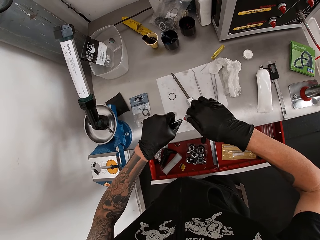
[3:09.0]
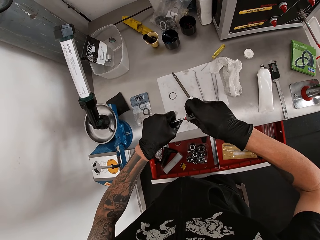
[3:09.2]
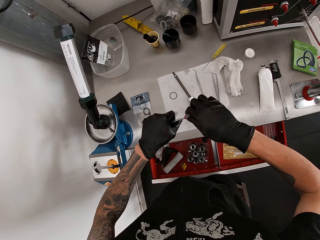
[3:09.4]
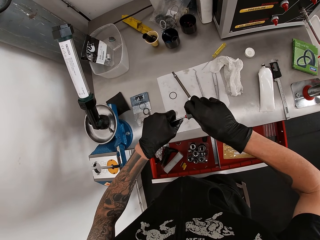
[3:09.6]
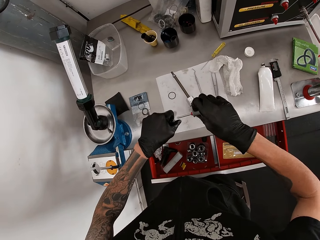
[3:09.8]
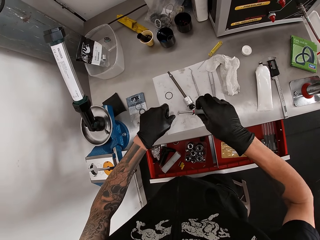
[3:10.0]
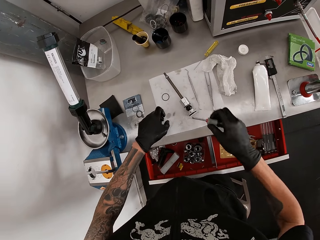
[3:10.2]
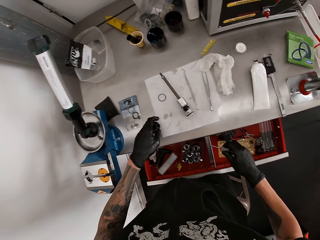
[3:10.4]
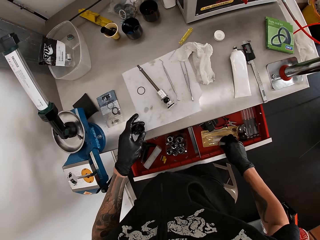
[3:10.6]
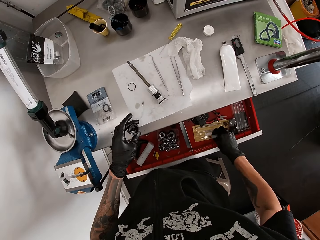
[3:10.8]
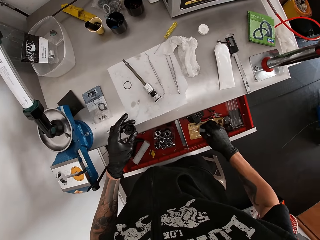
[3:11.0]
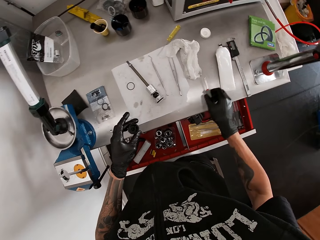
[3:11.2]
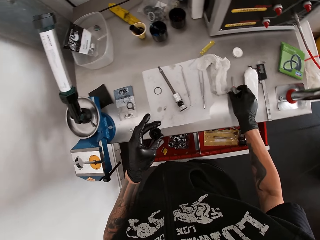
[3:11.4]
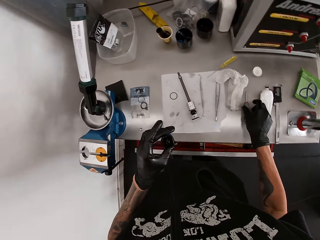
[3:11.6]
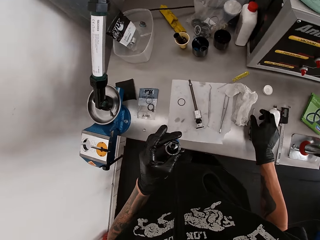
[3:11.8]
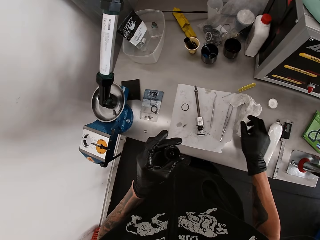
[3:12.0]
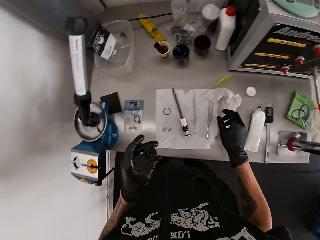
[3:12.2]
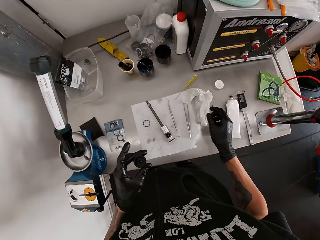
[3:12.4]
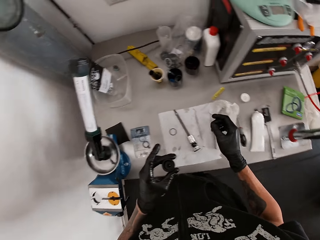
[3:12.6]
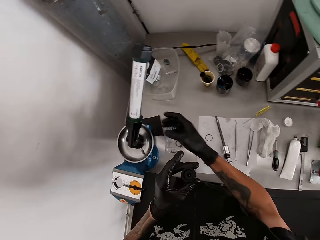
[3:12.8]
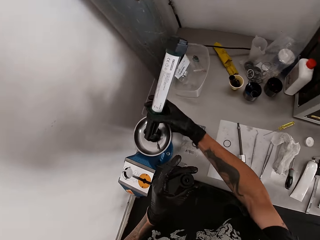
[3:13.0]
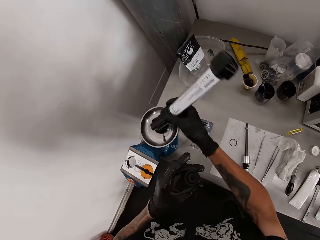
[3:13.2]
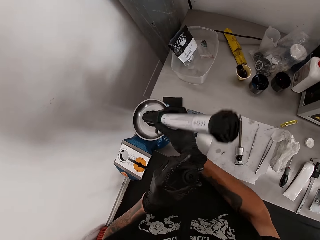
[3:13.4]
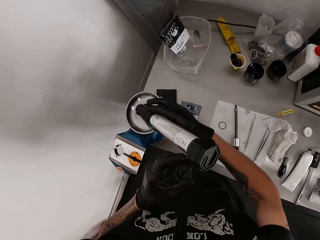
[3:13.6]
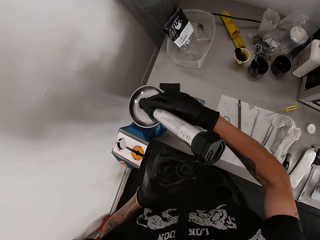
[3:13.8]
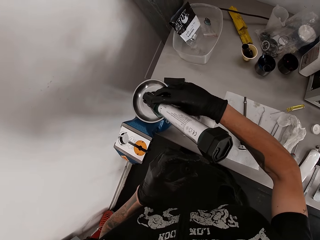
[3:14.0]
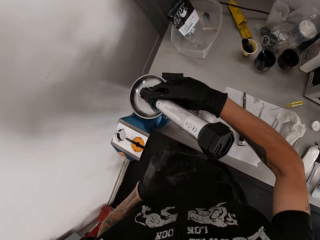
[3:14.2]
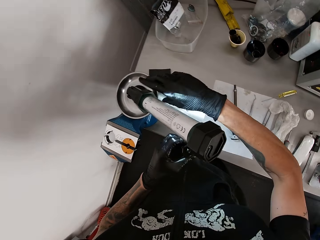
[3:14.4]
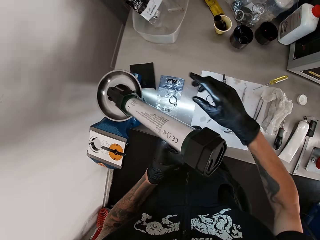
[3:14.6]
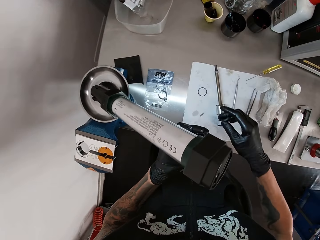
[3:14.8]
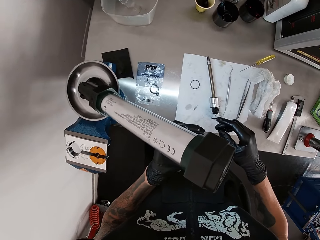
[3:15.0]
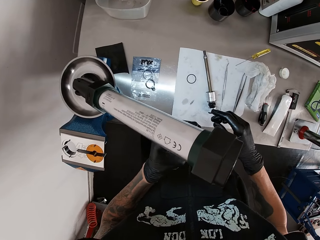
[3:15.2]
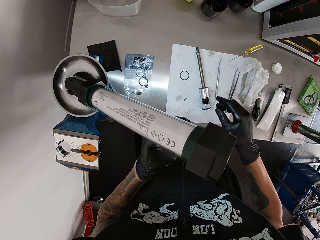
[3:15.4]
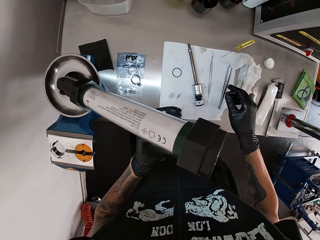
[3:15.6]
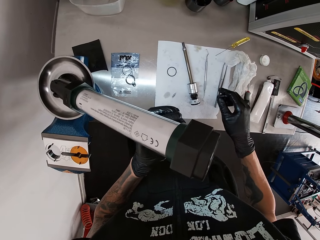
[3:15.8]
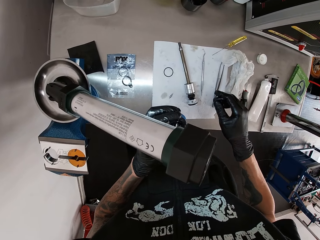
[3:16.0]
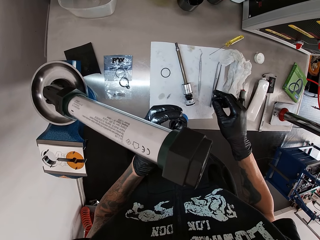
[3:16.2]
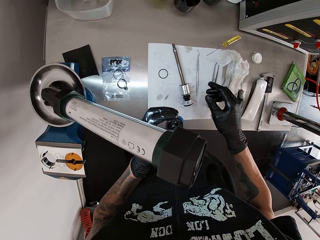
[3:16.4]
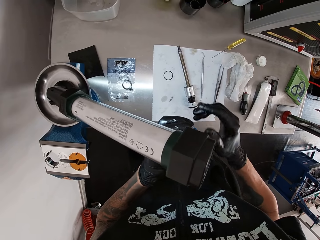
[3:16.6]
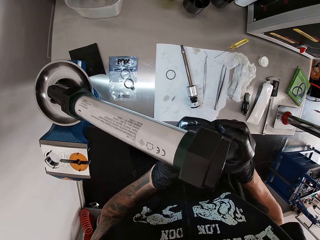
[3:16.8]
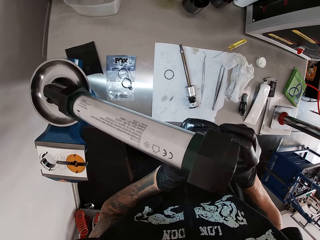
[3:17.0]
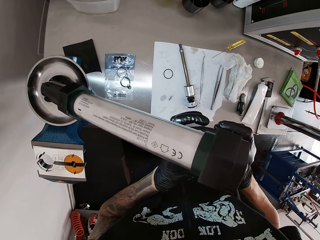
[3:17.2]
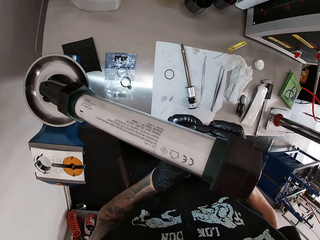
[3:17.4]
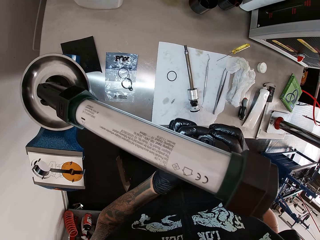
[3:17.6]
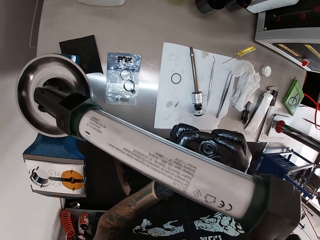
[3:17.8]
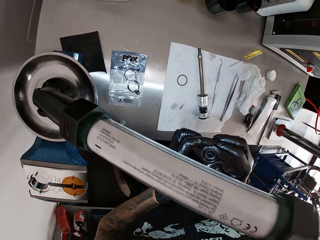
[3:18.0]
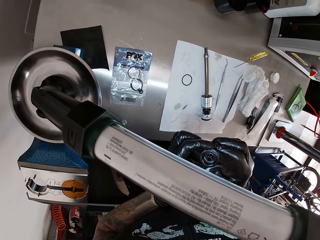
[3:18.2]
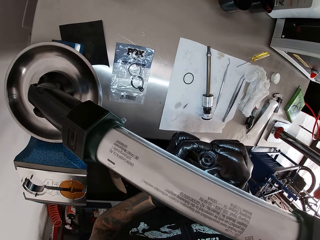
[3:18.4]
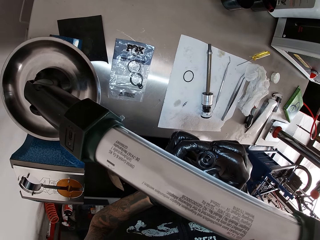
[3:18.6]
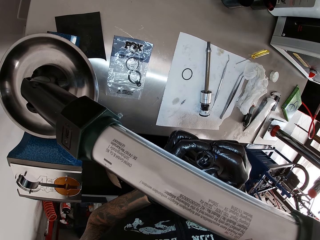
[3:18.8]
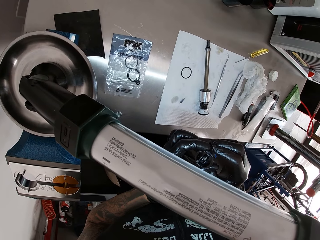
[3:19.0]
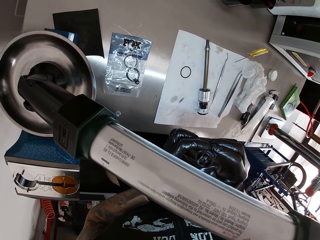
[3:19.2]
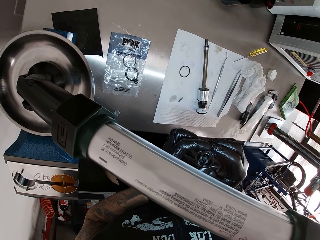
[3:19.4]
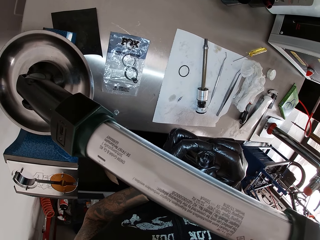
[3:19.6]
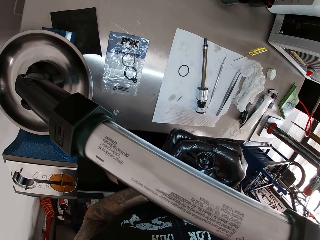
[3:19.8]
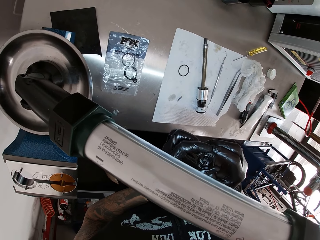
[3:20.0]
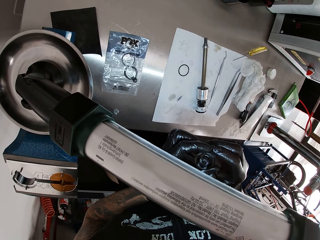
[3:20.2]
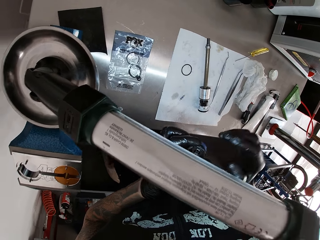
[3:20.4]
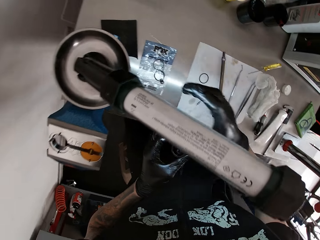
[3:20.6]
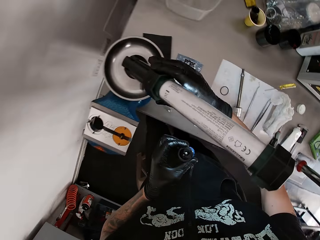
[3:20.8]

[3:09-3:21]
The camera wearer puts a screw on the table. He moves his hand. He drops the screwdriver on the table with his right gloved hand. He looks around. He adjusts a lamp on the table with his right gloved hand. He turns on the lamp. He looks at something under the lamp. He holds the plastic with both his gloved hands.

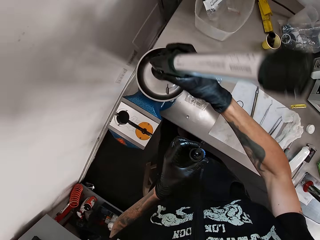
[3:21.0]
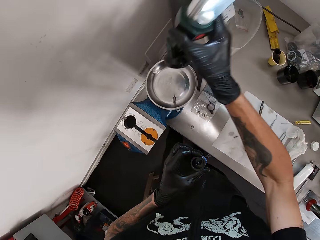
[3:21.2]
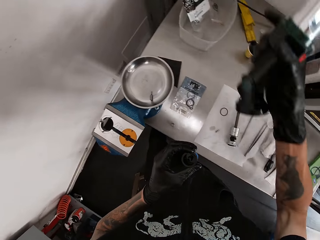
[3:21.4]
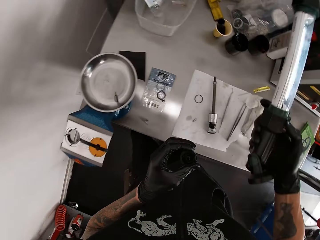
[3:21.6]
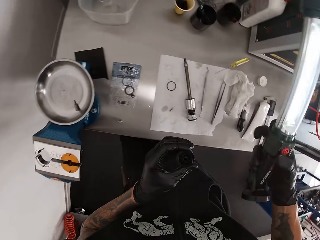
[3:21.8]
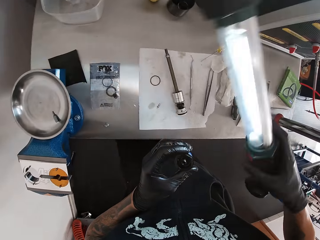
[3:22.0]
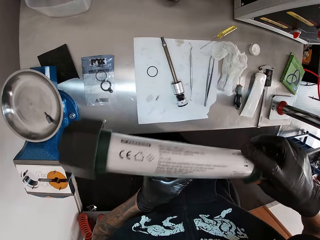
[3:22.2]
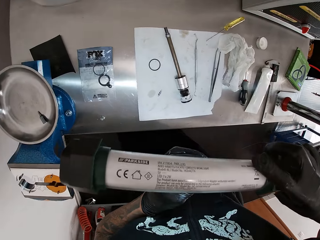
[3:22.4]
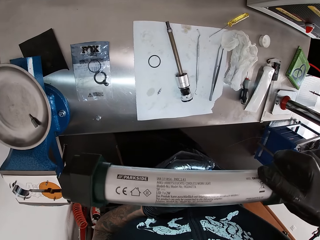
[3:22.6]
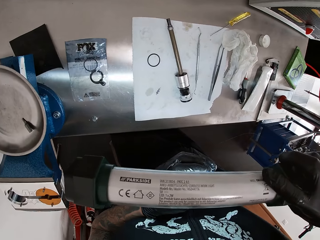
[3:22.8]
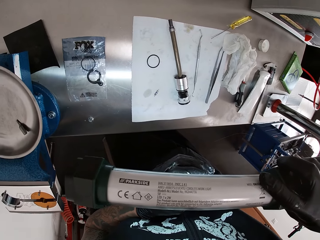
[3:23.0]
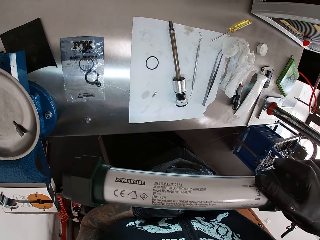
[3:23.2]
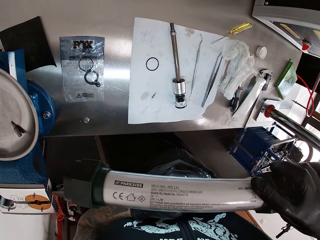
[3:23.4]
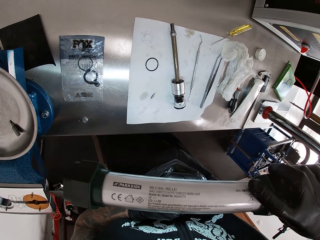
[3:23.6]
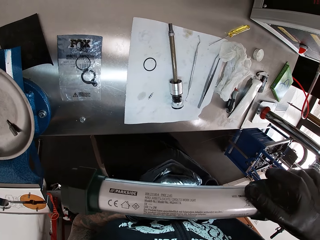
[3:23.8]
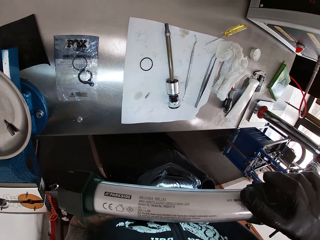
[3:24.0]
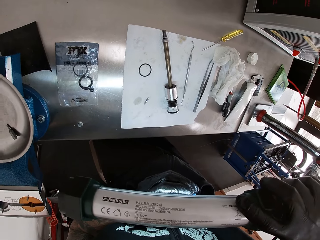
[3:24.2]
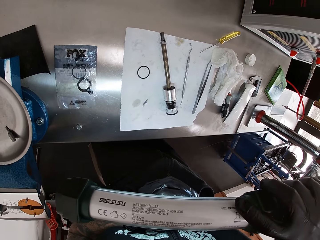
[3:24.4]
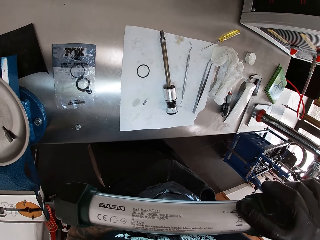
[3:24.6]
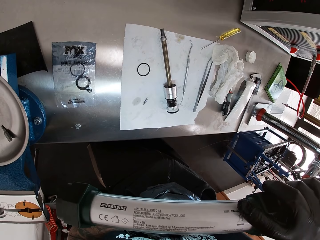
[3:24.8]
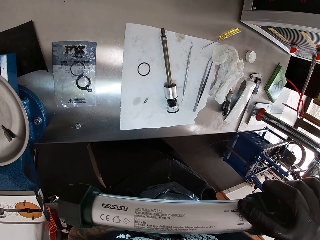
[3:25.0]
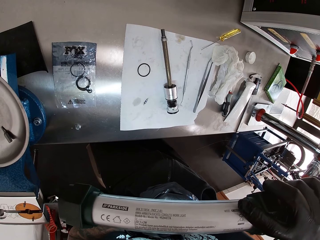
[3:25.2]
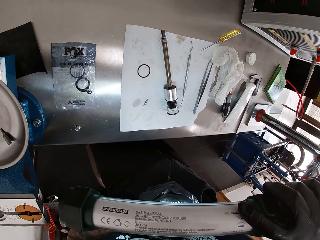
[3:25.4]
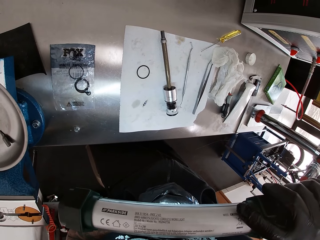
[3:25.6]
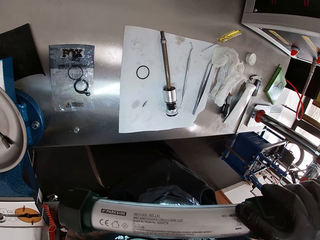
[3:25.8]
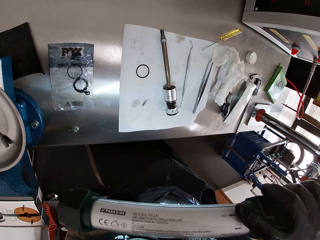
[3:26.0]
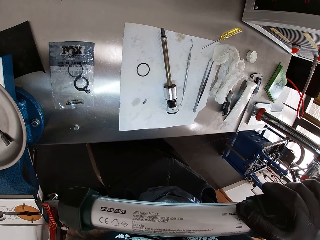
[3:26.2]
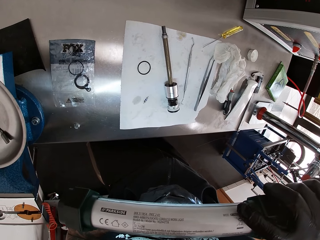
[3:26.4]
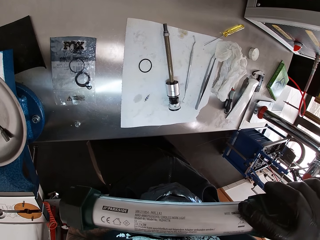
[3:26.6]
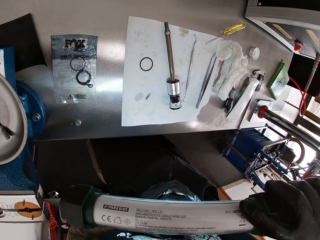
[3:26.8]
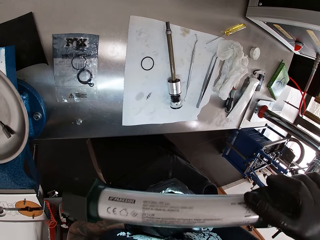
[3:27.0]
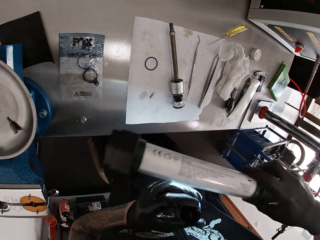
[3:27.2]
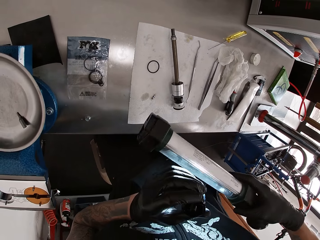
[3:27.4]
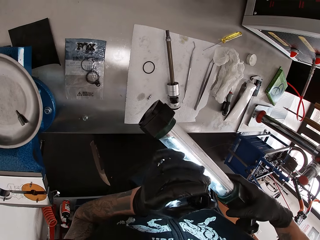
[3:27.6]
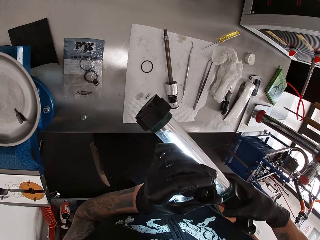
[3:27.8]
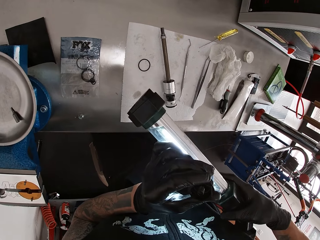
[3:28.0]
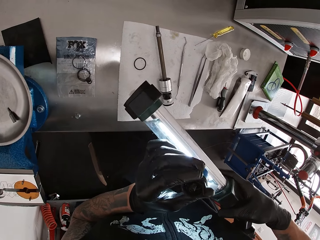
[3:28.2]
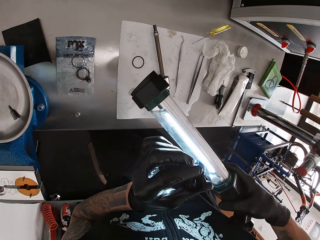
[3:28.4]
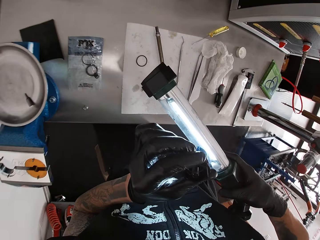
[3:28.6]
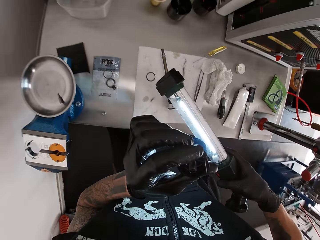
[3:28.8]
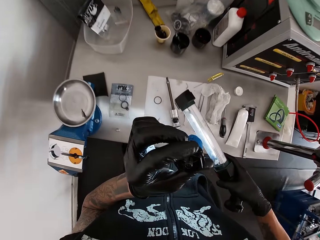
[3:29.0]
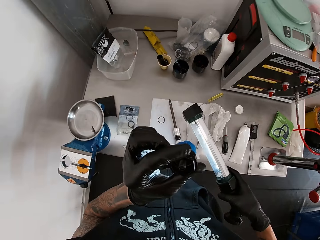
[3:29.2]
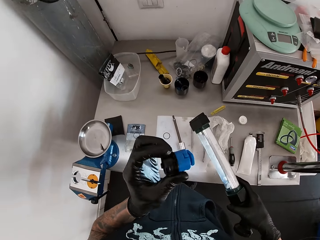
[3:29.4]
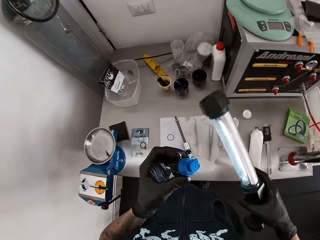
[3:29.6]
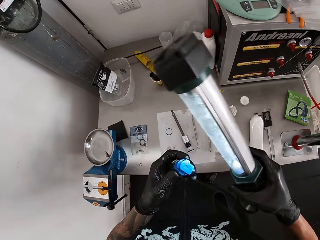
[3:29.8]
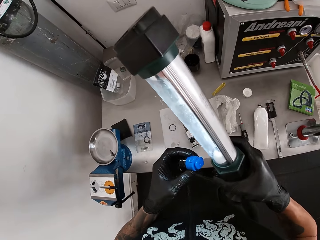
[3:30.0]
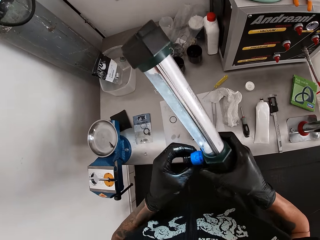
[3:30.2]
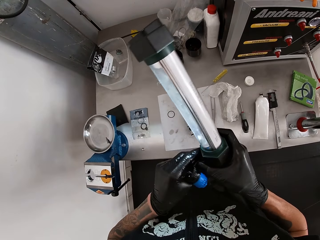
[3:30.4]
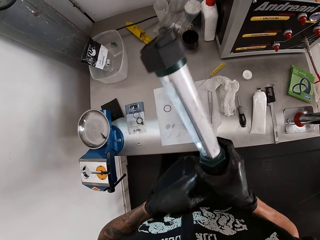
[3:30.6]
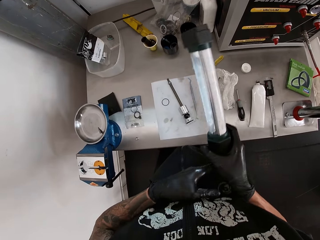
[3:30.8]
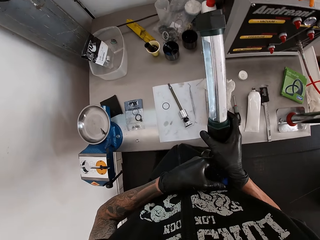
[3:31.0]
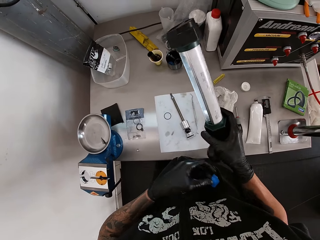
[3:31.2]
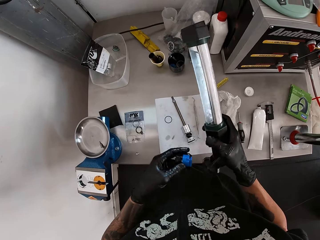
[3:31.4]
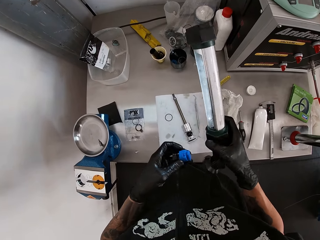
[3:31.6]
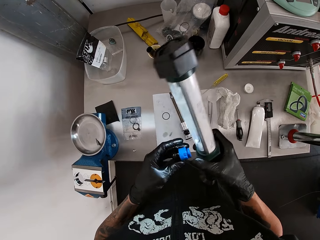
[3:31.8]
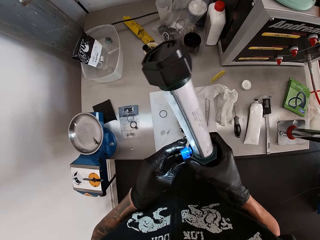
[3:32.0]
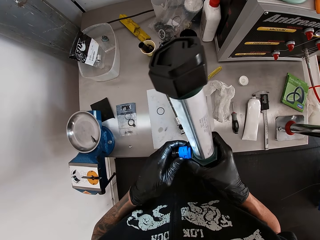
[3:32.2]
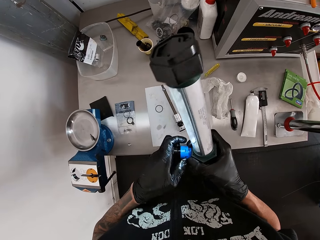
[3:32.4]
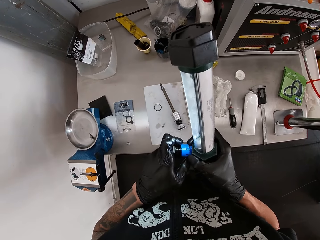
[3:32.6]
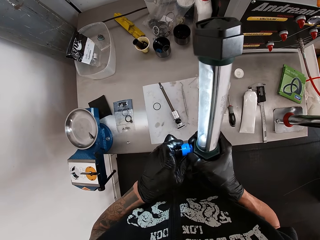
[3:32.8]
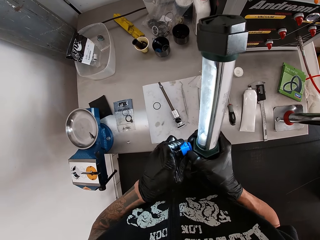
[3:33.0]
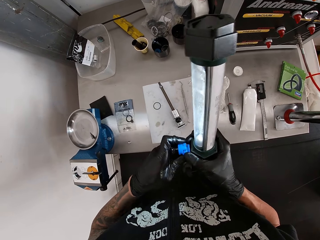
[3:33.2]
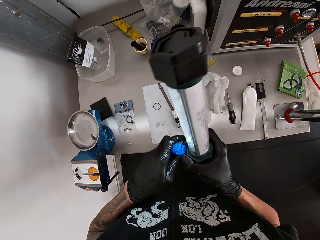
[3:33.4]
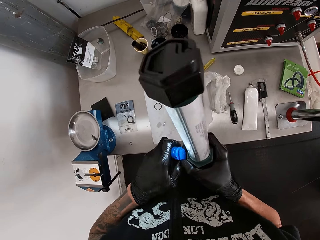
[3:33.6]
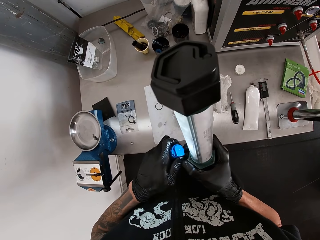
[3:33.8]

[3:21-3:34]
The camera wearer picks the lamp from the table with his right gloved hand. He looks at something under the lamp. He looks at something. He picks something. He turns something.
